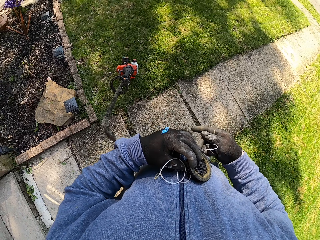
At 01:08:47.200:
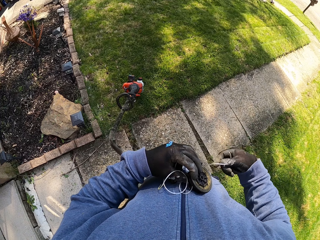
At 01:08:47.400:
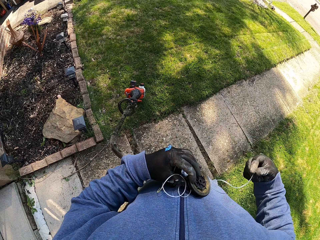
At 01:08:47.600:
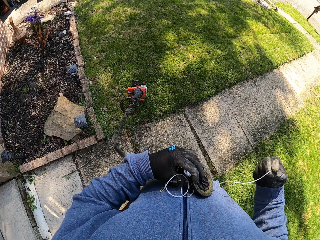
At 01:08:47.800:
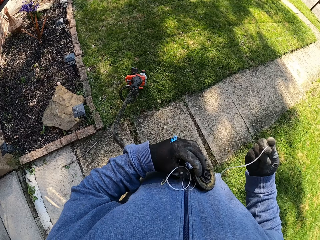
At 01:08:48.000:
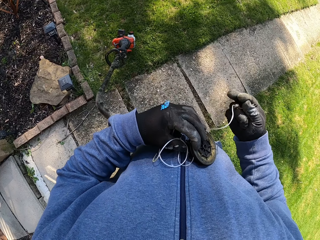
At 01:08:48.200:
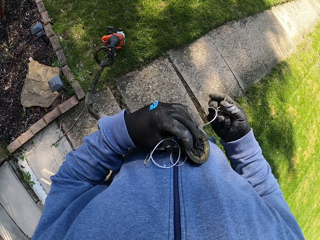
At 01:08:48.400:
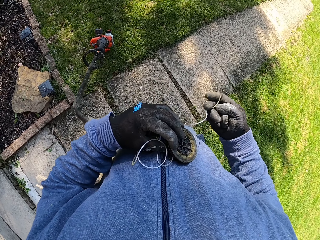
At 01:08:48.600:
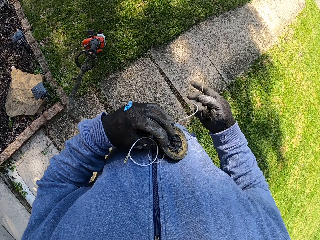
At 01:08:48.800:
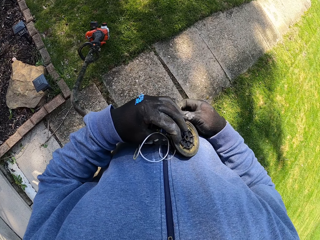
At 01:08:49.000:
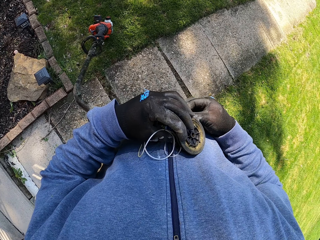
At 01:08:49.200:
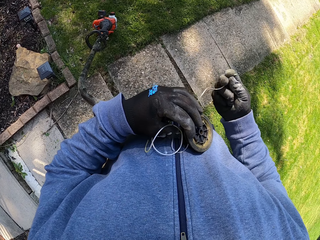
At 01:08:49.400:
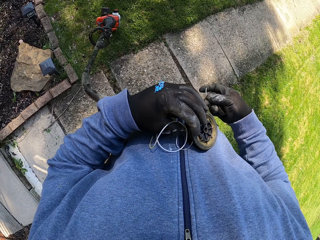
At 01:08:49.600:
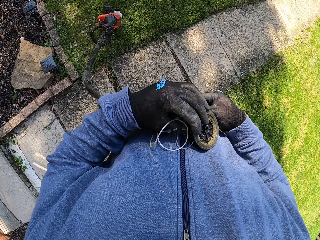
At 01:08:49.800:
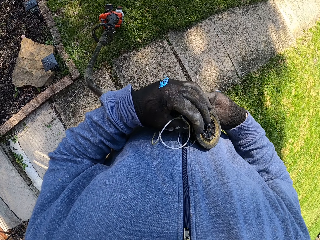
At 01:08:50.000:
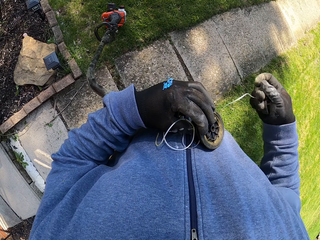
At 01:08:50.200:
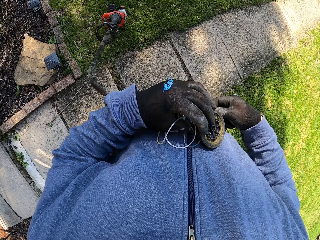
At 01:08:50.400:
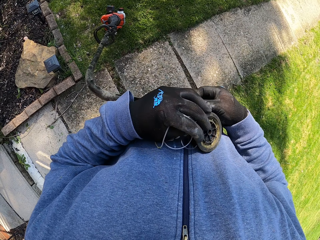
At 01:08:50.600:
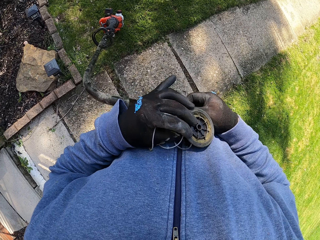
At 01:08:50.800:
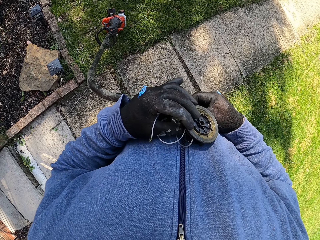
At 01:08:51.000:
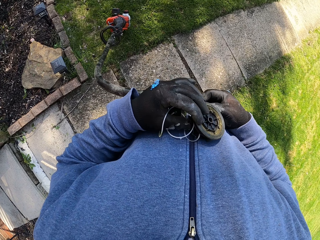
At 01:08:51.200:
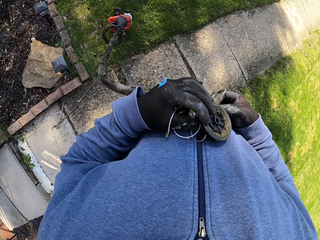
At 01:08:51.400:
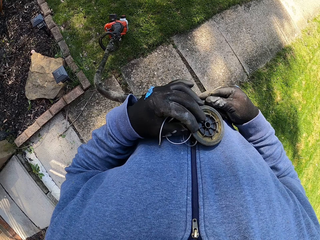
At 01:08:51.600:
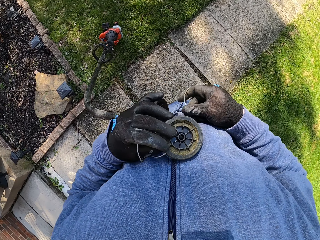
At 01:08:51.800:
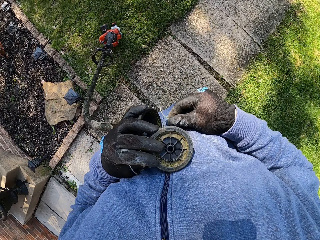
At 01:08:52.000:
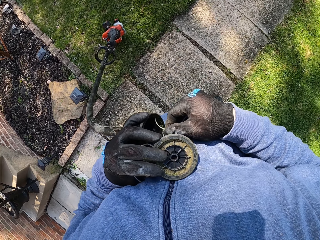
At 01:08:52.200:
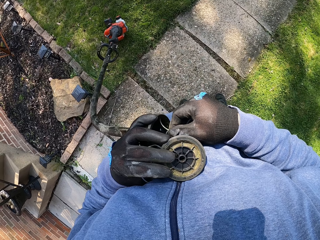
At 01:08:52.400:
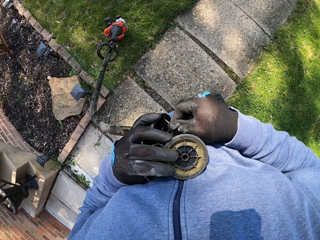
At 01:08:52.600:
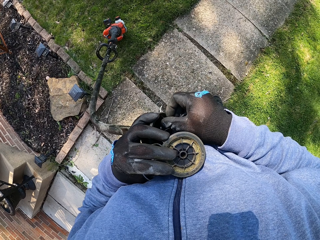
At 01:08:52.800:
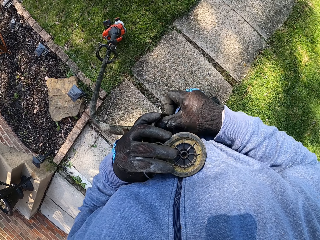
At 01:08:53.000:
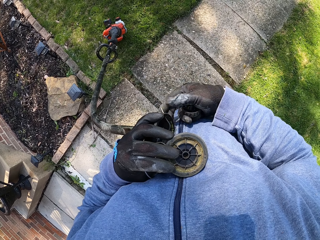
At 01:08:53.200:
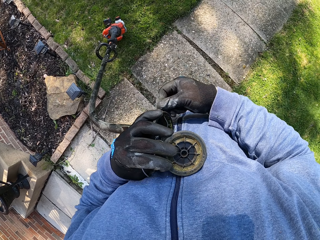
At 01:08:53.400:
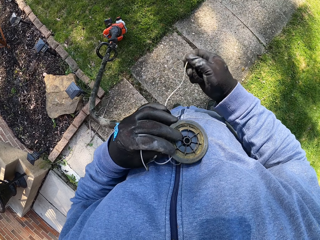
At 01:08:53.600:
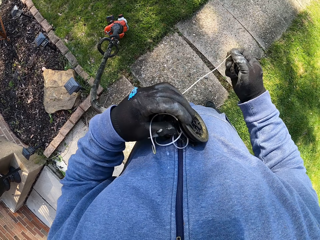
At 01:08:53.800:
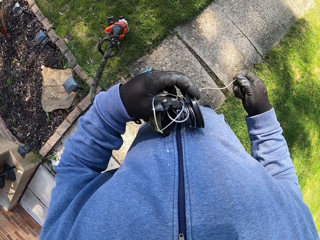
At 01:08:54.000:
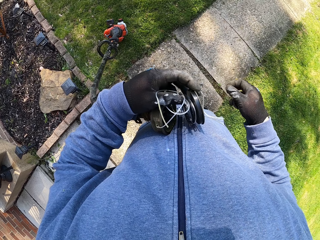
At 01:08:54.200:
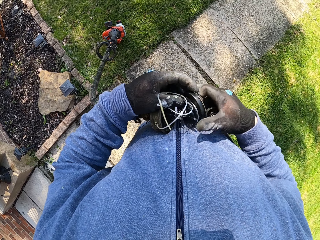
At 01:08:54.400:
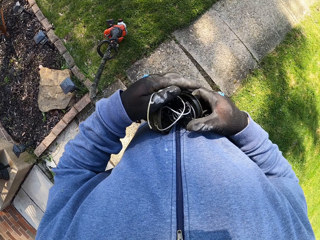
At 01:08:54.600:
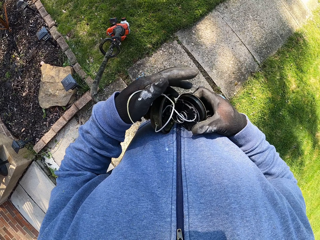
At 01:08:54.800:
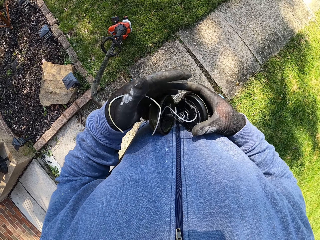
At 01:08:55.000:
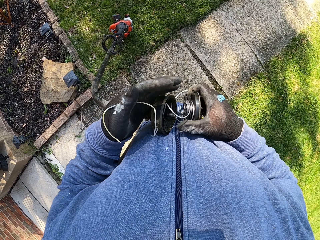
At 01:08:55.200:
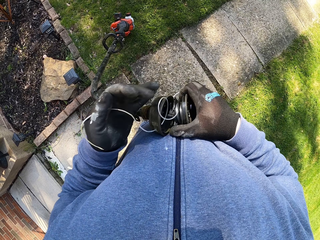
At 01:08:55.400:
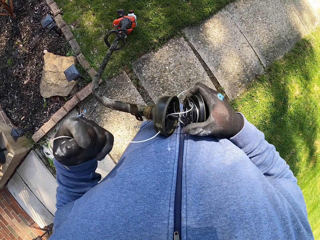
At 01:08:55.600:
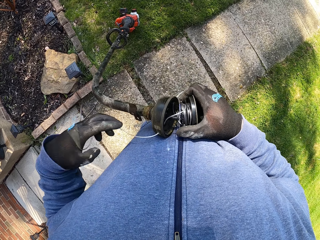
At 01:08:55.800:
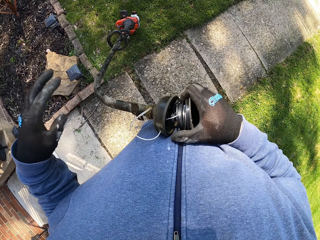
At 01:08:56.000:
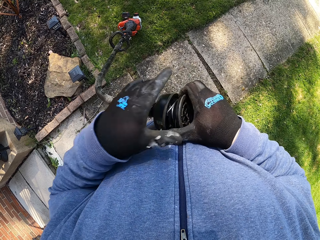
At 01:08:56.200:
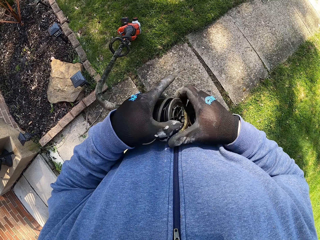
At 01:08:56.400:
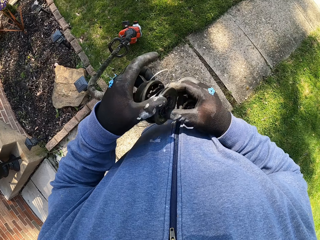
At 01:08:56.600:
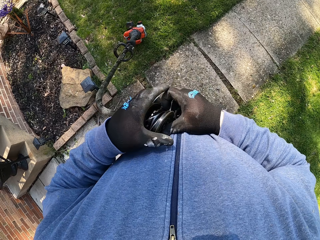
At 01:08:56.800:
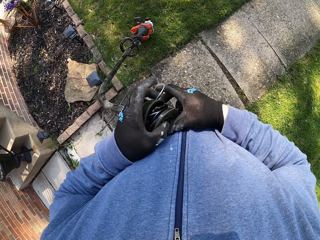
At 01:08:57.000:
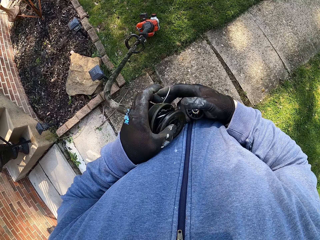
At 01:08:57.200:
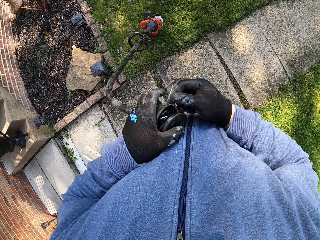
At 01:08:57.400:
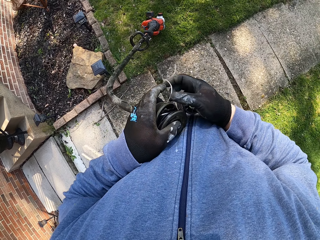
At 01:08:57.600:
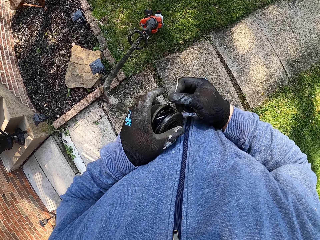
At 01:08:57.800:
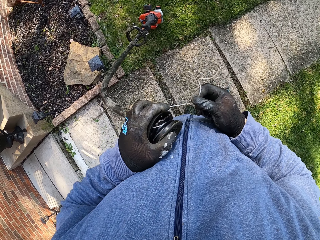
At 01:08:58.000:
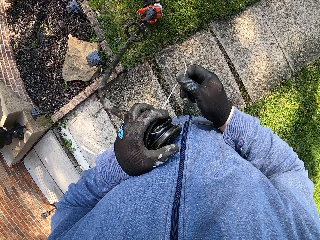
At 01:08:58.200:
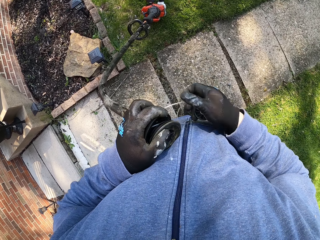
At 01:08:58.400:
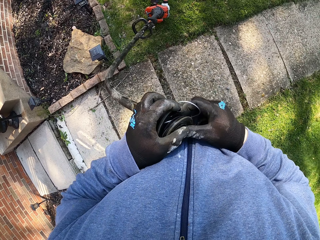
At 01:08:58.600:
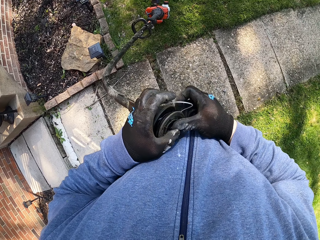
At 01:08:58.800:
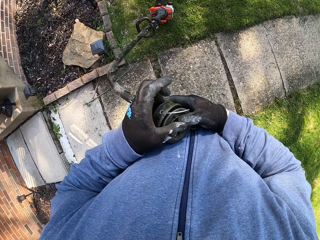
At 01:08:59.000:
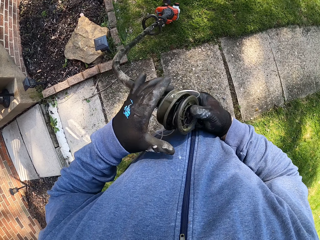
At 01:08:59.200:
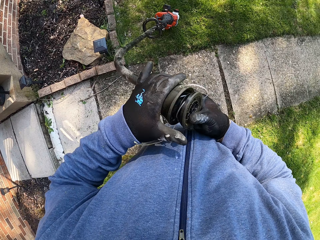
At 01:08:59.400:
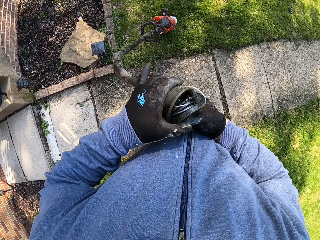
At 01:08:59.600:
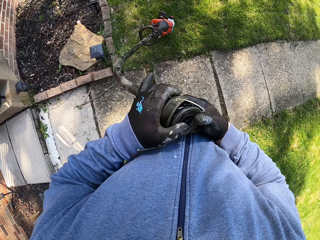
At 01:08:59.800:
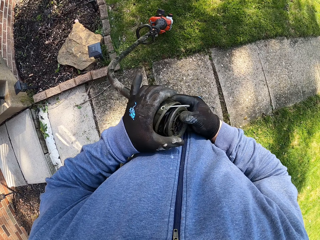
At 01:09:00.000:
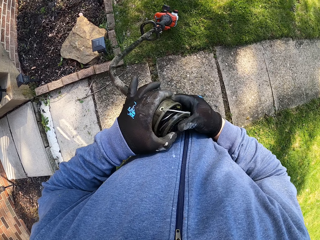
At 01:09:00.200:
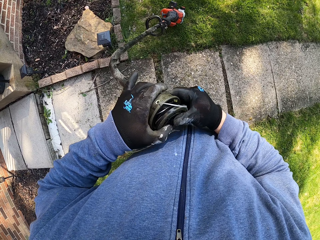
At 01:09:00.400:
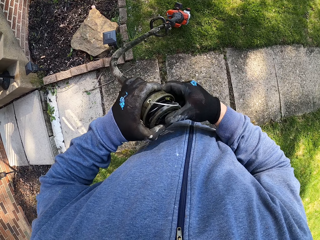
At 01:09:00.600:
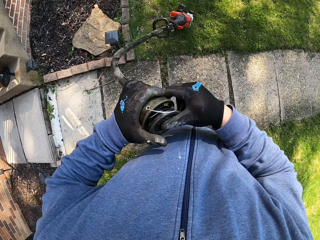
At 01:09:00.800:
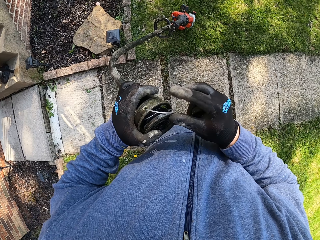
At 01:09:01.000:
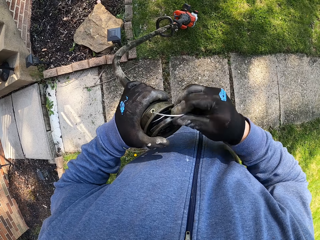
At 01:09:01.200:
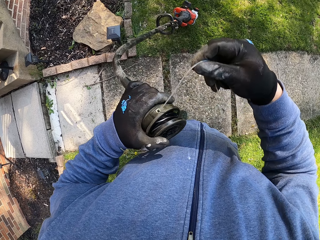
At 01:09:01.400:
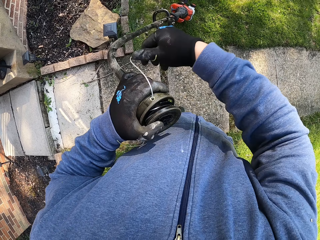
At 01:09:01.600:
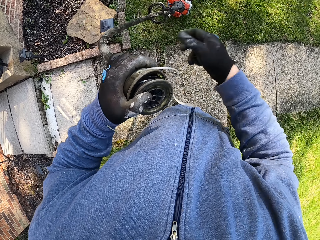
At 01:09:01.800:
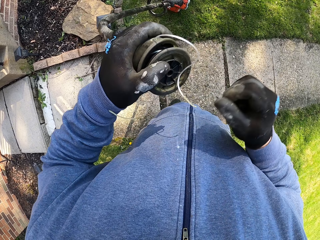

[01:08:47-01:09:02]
The camera wearer inserts the thread into the grass trimmer head with his right hand. He pulls the thread with his right hand. He couples the grass trimmer head together. He fixes something. He pulls the strings. He fixes something.

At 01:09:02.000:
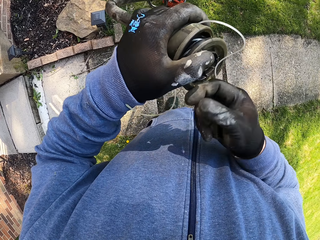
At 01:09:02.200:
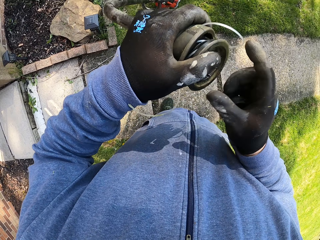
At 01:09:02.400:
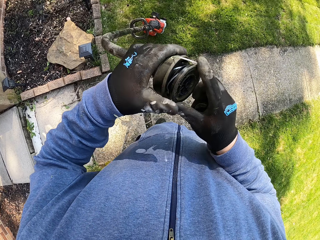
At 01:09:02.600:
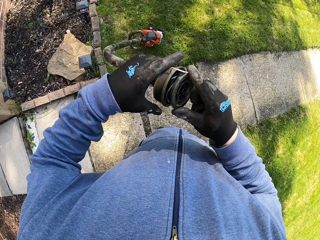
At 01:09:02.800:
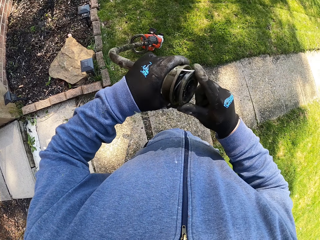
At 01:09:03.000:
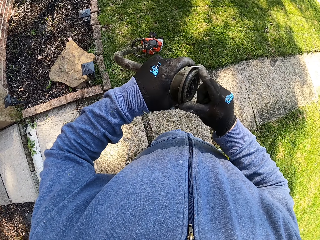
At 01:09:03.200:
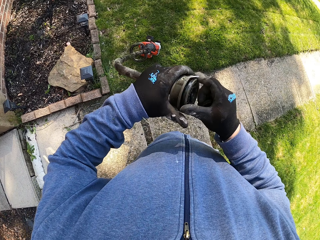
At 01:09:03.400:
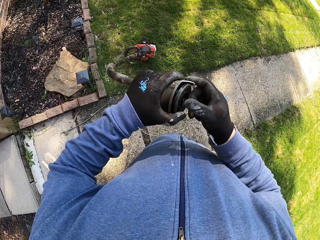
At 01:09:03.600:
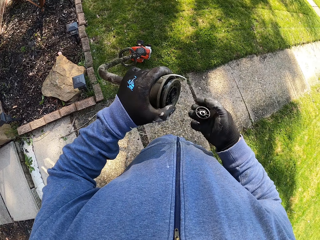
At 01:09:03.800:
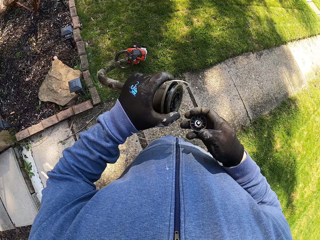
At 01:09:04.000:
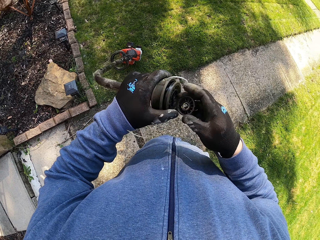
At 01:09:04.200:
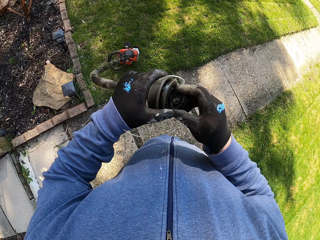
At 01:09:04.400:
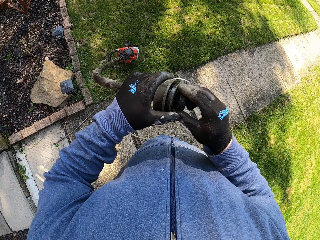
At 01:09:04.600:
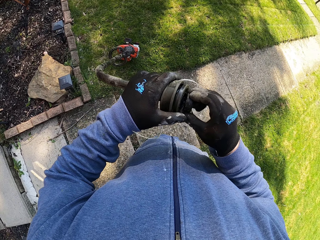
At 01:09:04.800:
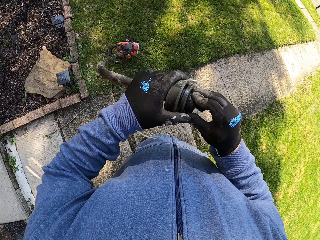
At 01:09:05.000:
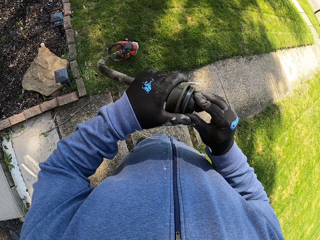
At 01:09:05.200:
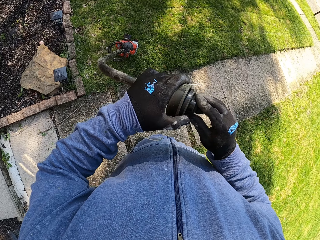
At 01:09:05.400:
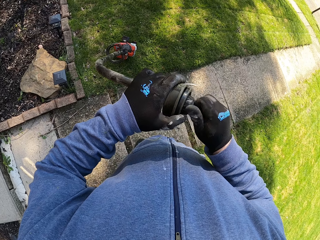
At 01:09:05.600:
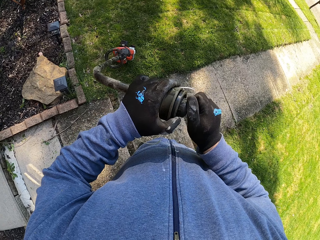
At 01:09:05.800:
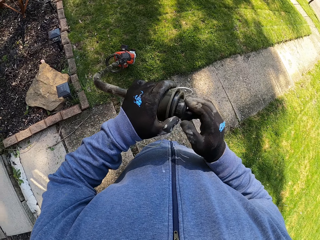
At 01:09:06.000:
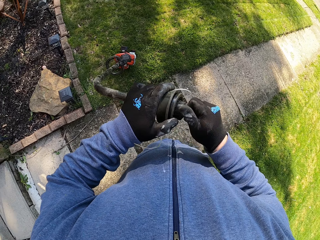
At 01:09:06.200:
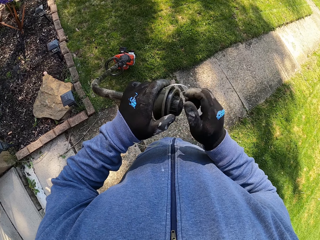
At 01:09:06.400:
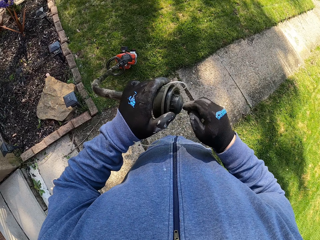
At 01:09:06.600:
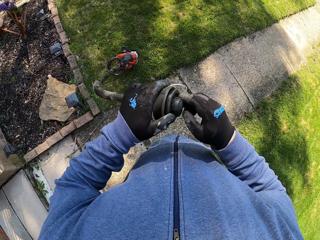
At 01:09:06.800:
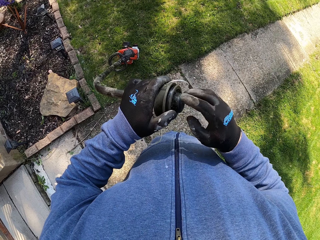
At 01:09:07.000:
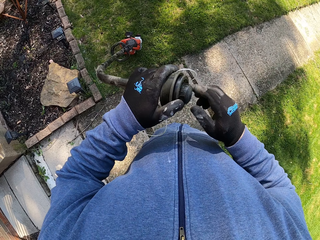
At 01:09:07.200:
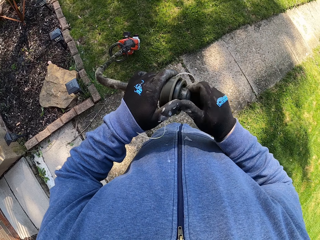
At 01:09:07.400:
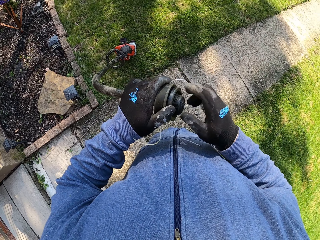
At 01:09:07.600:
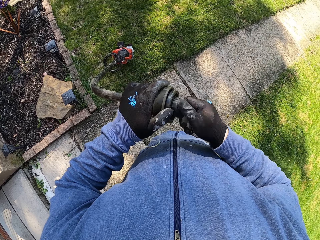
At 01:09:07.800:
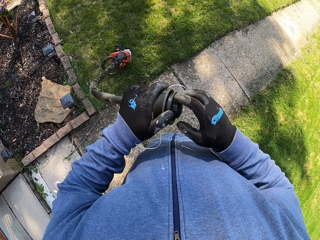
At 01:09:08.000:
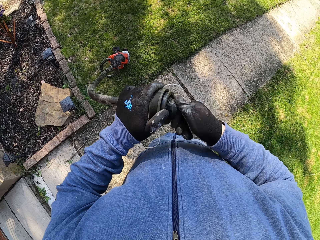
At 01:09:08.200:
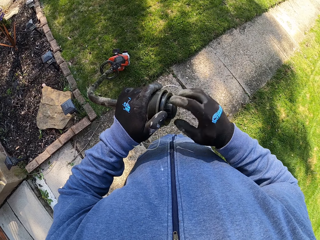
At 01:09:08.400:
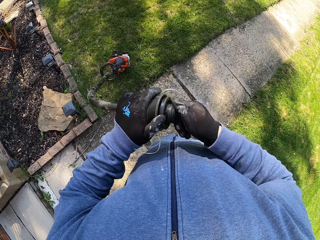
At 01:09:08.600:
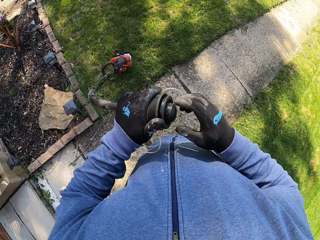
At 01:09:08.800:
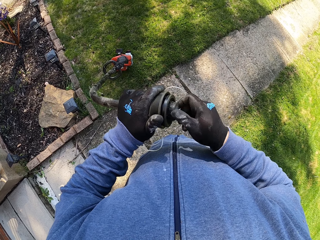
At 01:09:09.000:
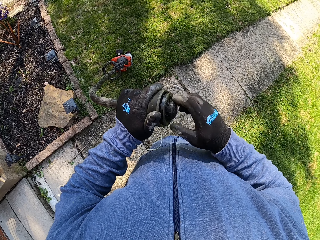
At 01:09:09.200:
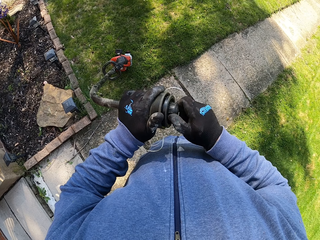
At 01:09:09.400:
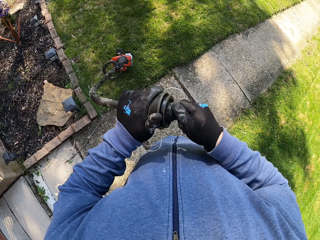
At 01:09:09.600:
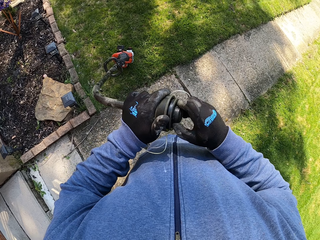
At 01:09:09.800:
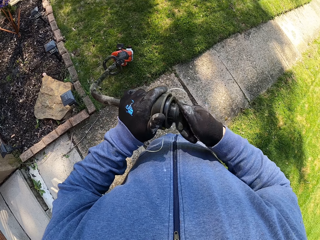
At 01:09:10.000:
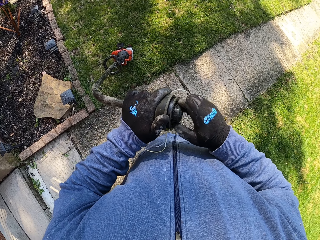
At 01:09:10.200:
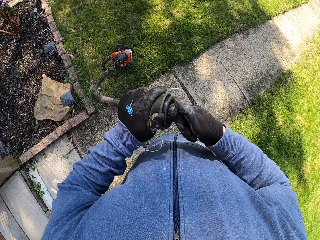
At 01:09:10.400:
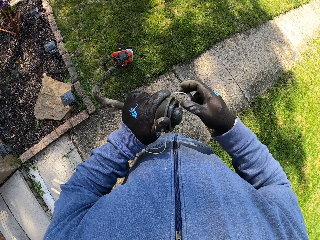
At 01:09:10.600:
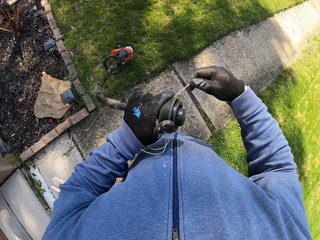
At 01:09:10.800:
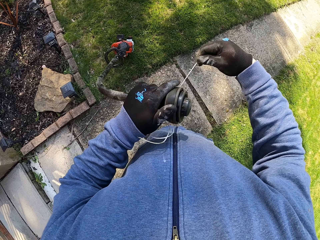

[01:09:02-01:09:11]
The camera wearer closes something.
